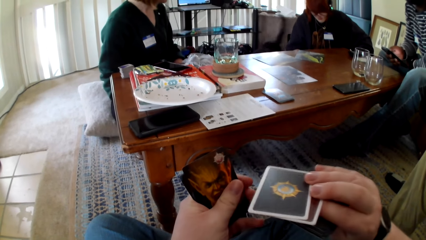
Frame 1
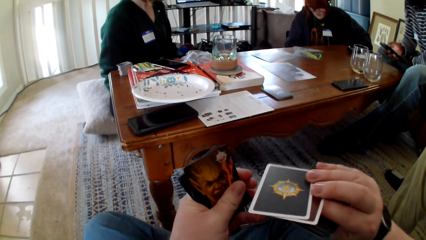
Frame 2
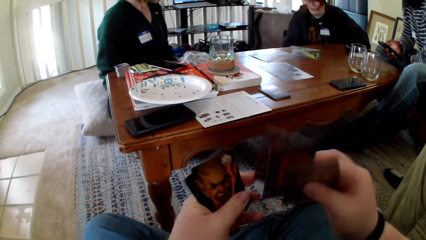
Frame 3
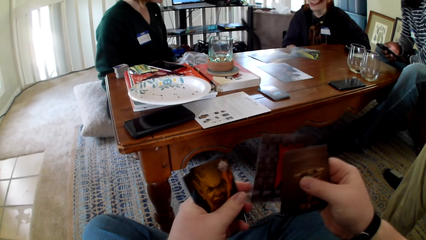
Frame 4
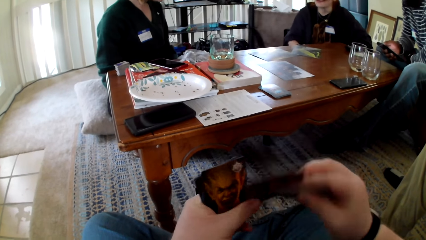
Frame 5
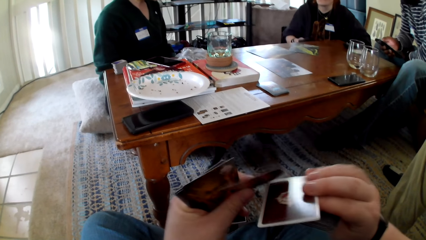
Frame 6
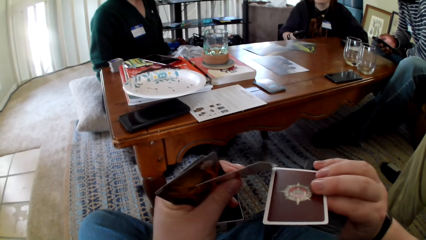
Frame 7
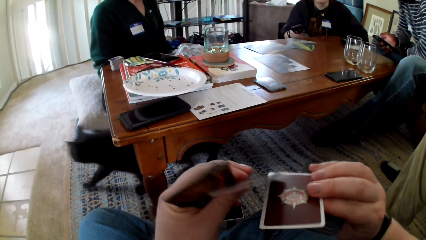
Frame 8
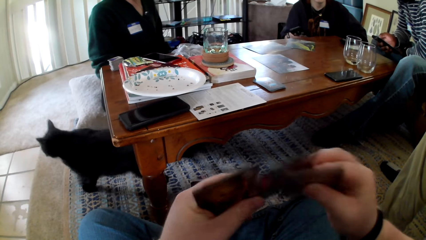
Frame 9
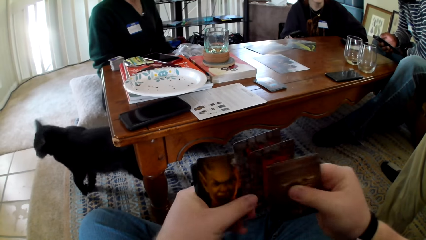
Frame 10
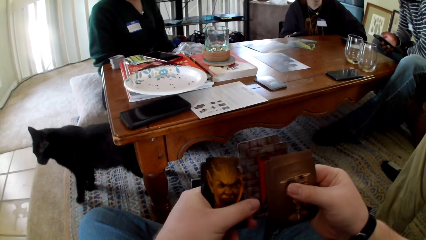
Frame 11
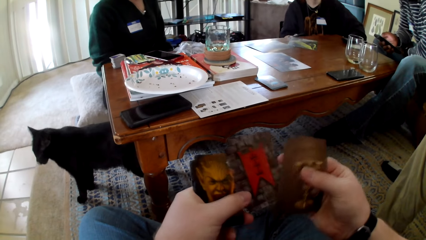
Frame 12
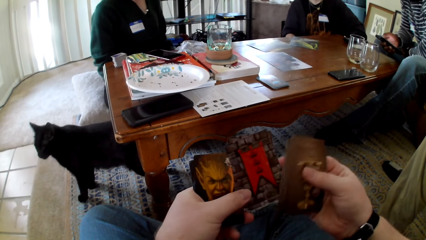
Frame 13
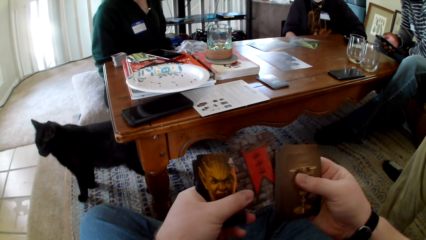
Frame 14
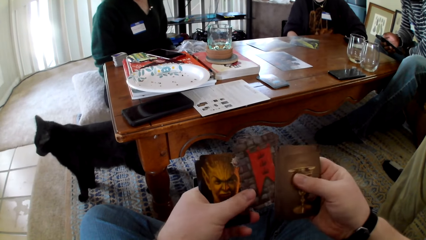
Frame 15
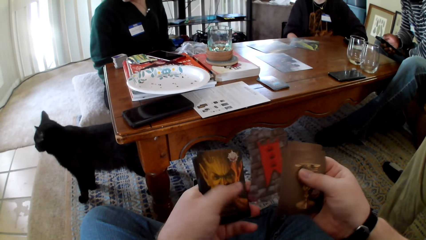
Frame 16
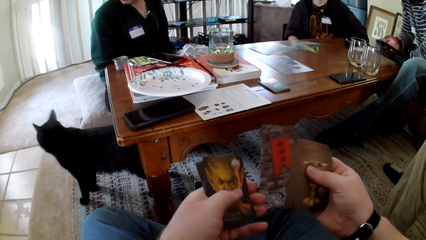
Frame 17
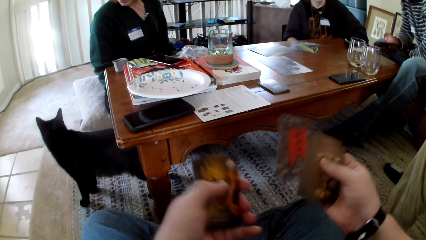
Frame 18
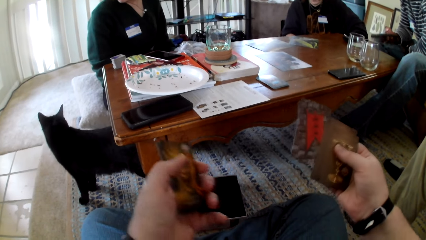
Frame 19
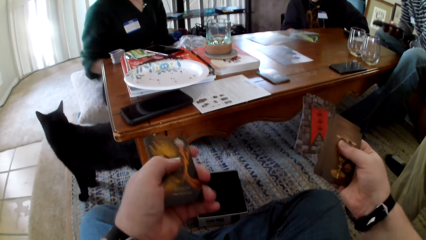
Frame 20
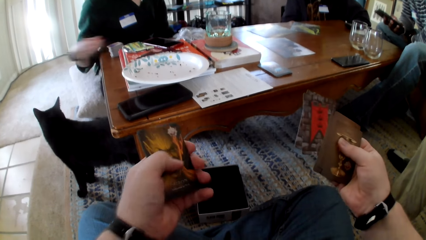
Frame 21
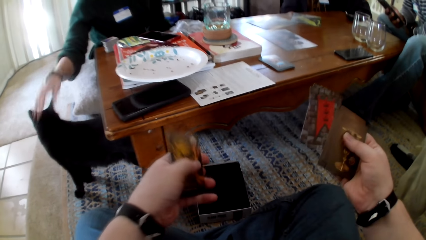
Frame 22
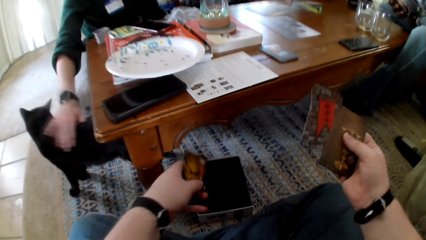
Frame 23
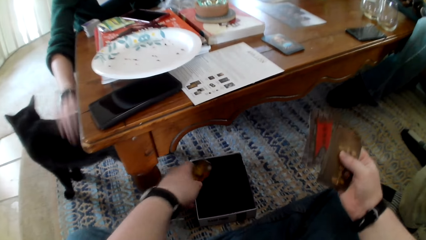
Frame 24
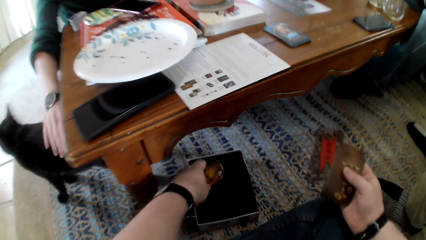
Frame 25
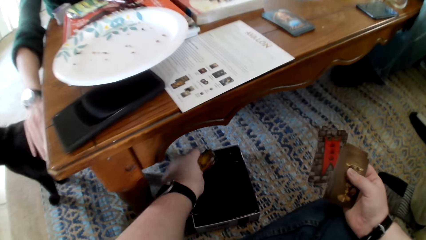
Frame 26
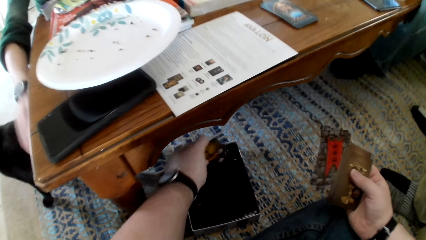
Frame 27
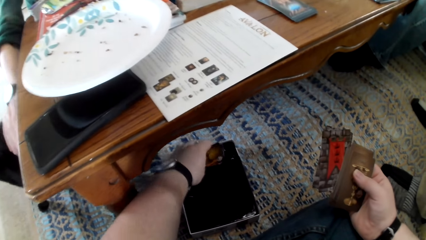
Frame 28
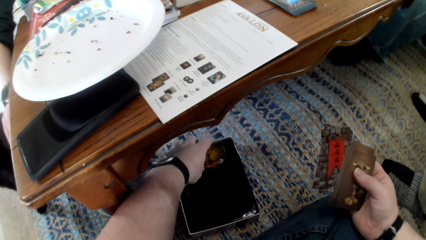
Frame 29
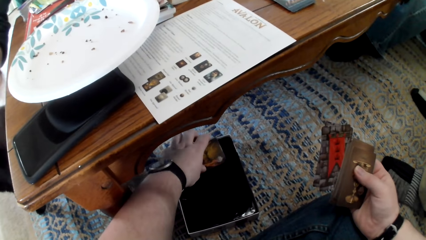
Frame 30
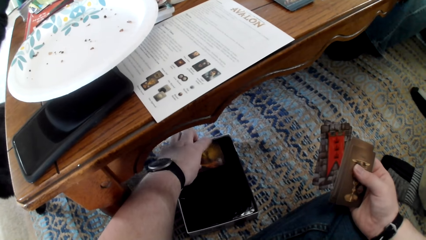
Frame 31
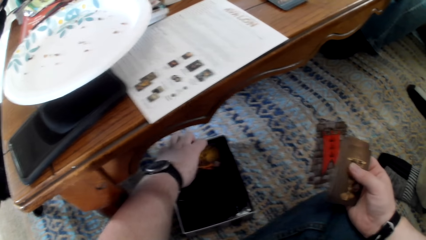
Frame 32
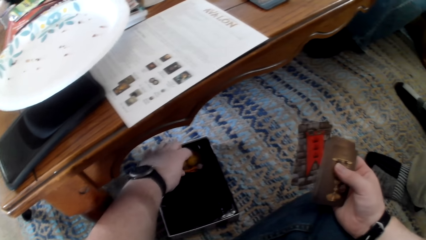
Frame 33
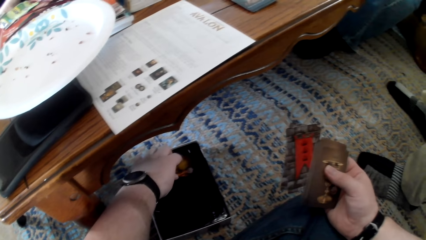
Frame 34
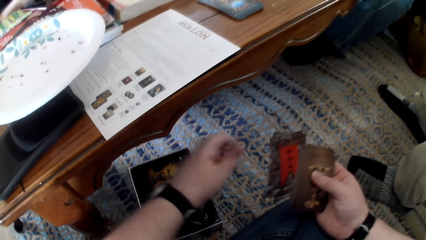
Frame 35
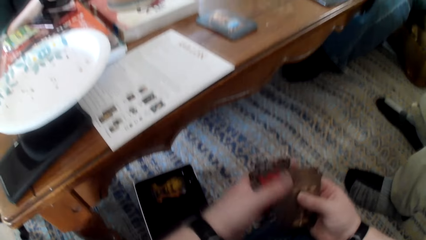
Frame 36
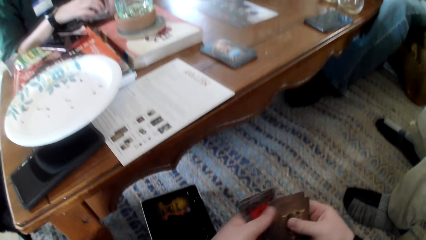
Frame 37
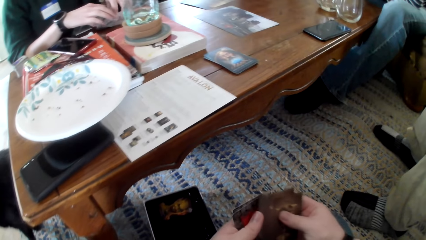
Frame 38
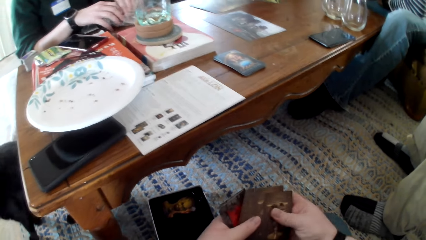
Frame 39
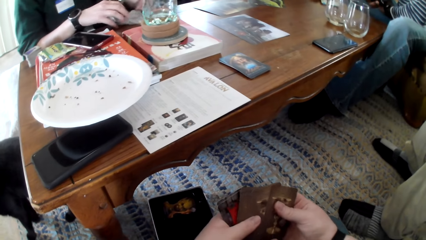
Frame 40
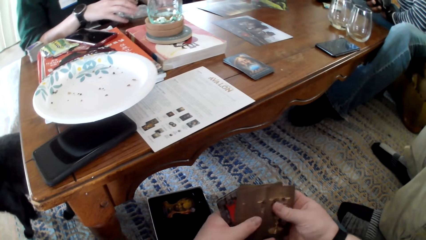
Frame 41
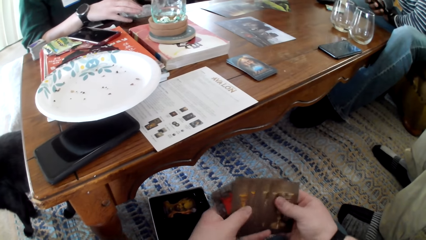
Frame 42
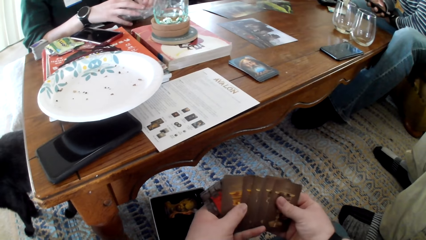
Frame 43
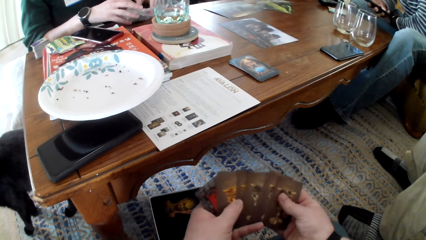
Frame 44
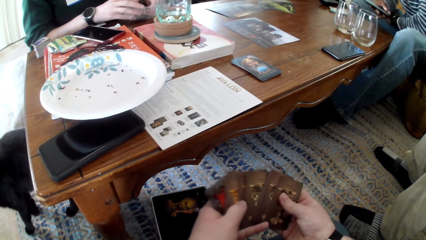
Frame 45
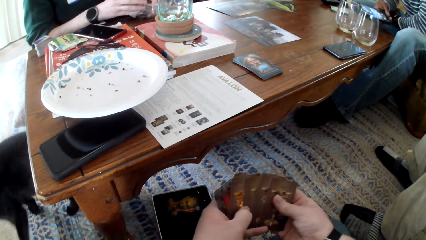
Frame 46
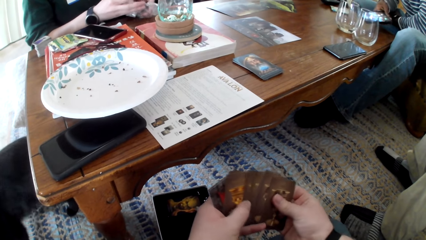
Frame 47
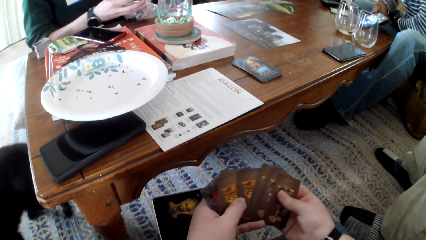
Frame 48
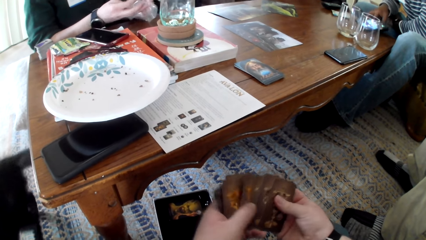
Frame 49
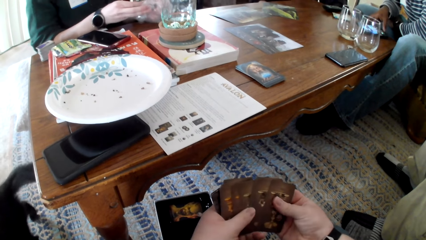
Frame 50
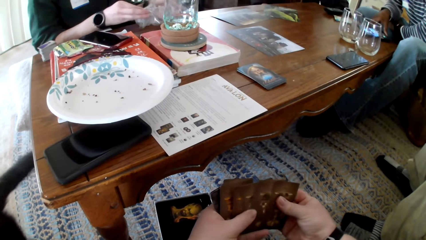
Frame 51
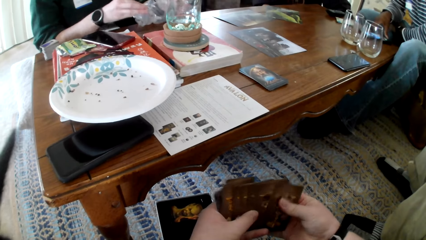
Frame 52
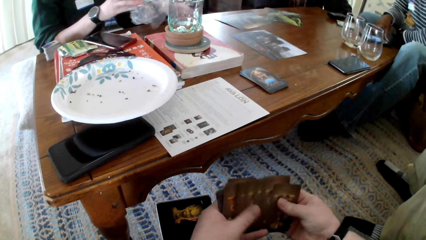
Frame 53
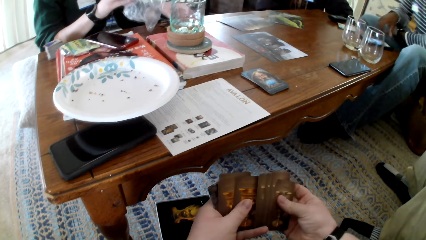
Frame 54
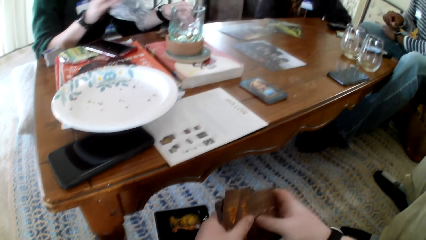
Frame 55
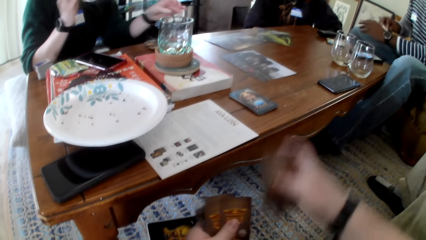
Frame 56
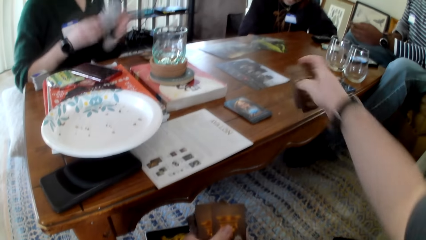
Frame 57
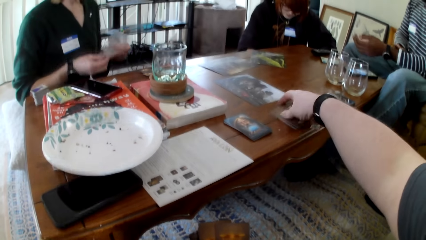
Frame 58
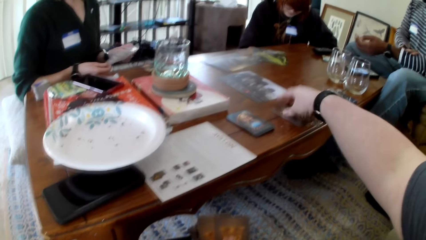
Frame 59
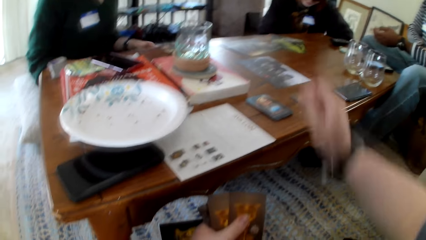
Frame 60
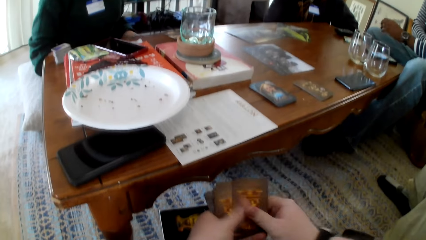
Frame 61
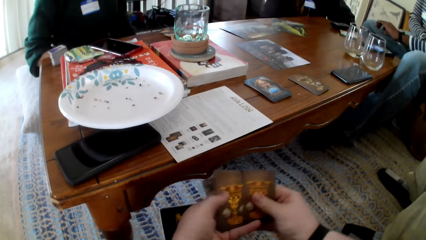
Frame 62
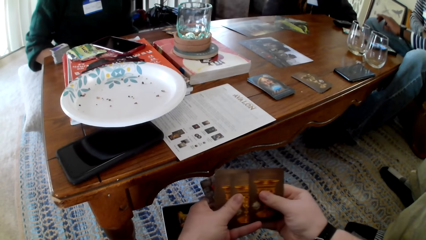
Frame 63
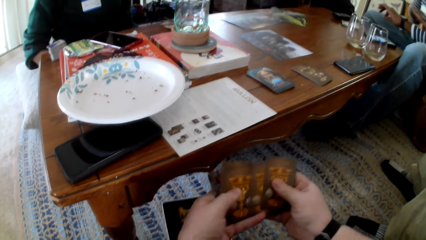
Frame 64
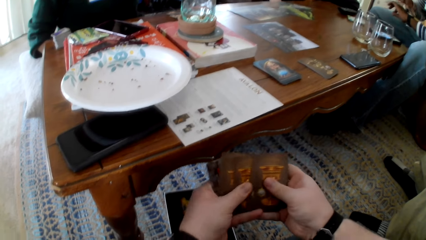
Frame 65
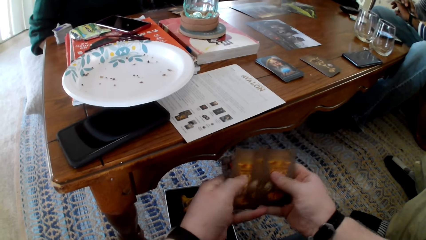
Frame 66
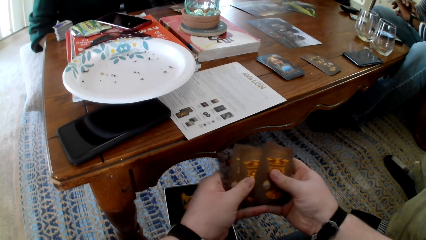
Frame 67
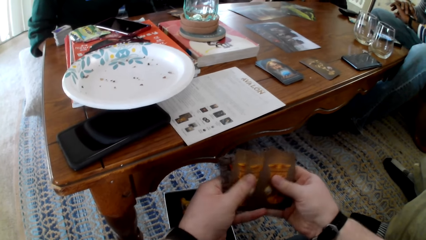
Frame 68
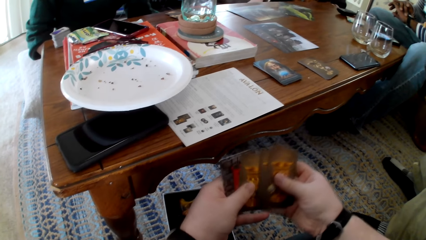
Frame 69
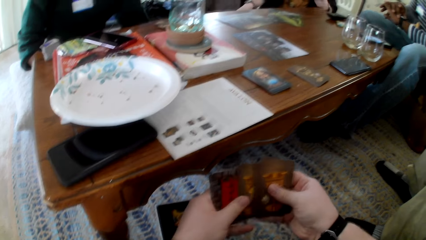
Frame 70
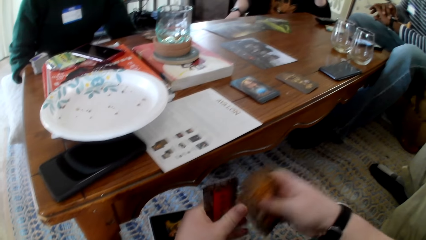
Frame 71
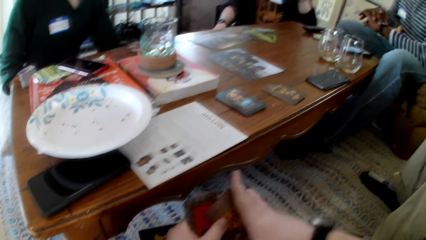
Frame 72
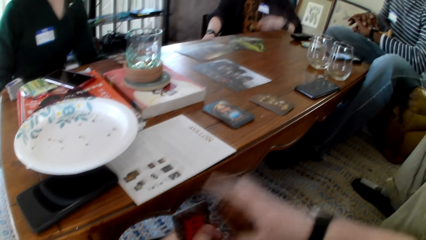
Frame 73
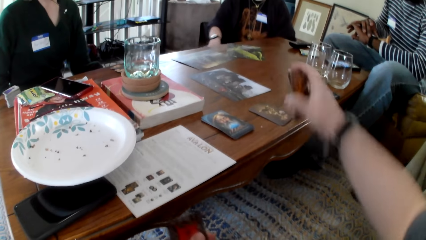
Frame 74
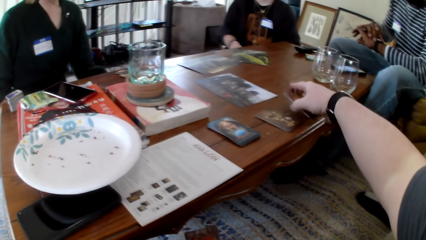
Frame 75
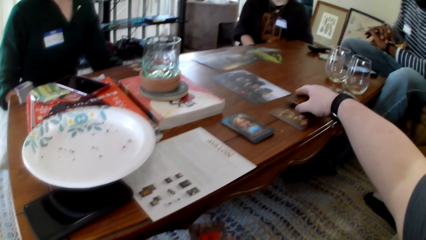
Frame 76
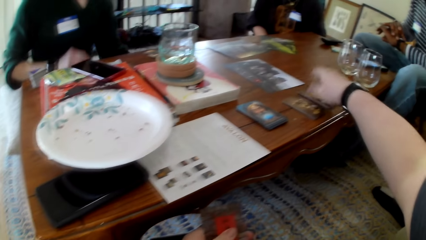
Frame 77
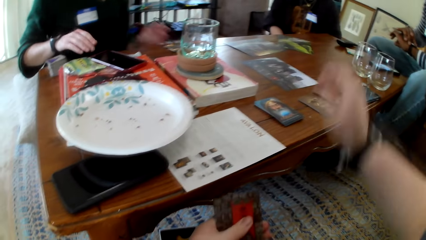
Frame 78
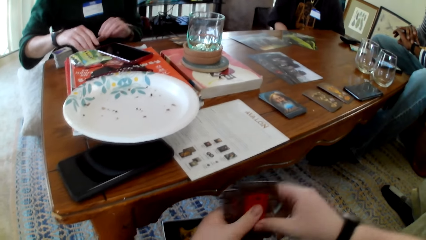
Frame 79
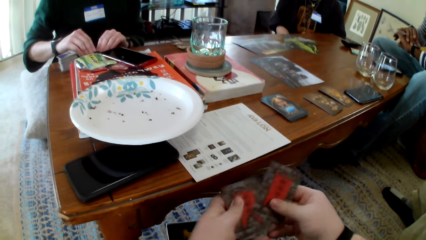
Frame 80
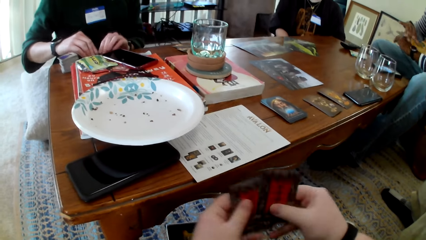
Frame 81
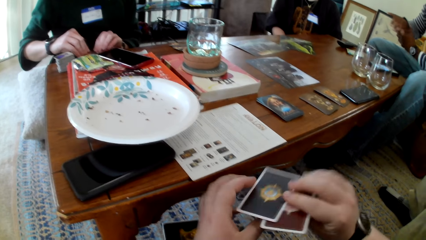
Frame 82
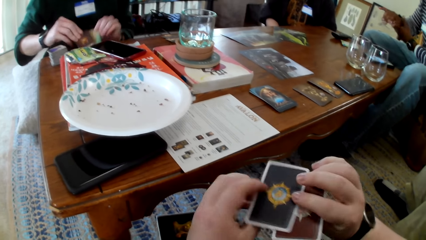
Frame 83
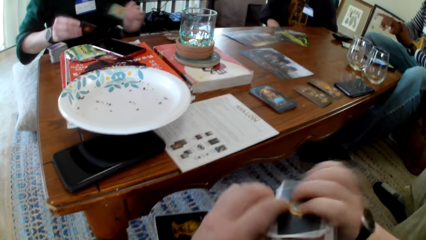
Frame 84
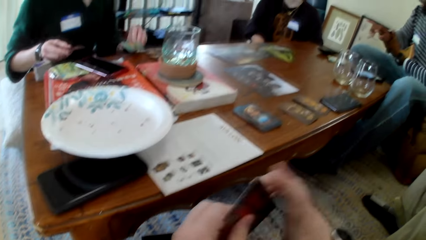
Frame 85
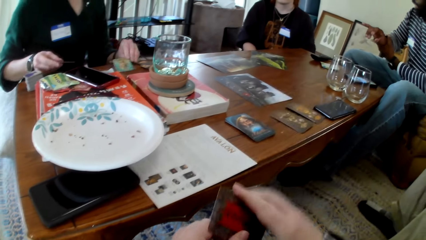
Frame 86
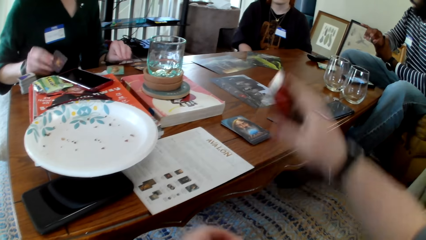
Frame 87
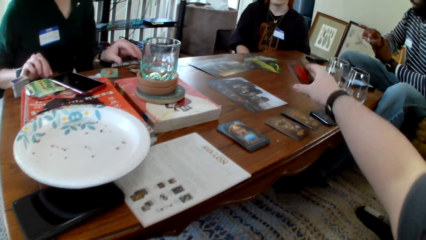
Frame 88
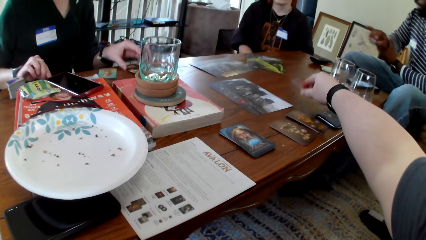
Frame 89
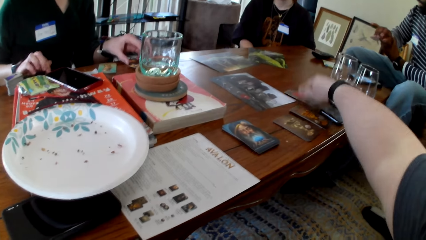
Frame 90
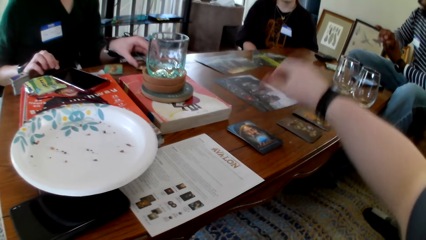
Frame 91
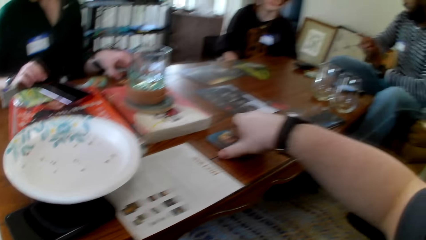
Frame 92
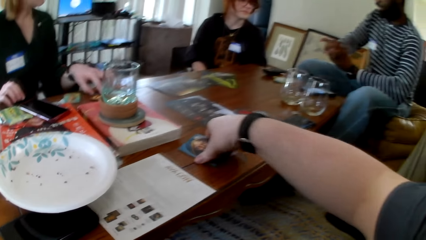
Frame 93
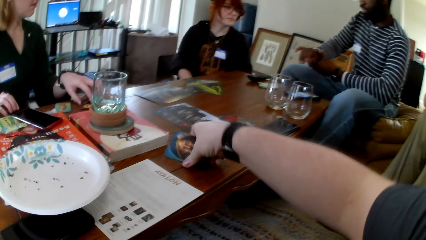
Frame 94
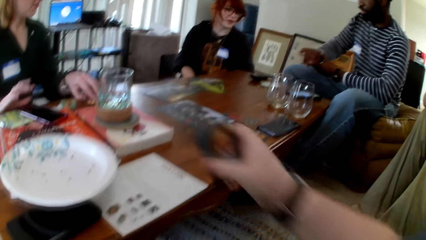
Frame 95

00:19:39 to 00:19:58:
The camera wearer touches the cards. They flip the cards. They flip the cards repeatedly. They check the cards. A woman holds a cat. The camera wearer puts the cards on the table. They hold the cards with both hands. They check the cards. A man puts the phone on the table. The woman picks up a wrapper. The camera wearer puts the cards on the table. They hold the cards with both hands. They check the cards. The man looks at the watch. The camera wearer touches the cards. They put the cards on the table. They hold the cards with both hands. They check the cards. The woman picks up a card. The camera wearer flips the cards. The woman puts the card on the table. The camera wearer puts the cards on the table. They pick up the cards.
